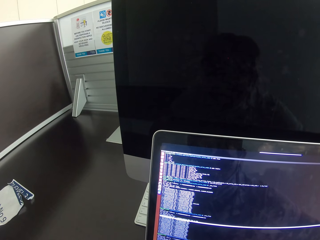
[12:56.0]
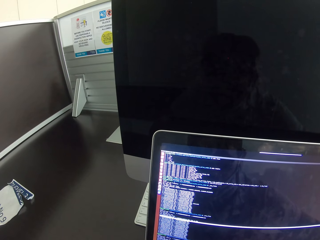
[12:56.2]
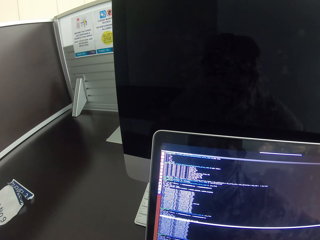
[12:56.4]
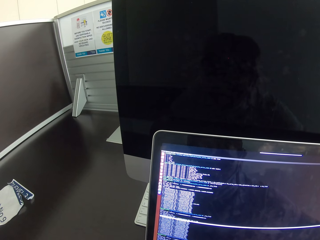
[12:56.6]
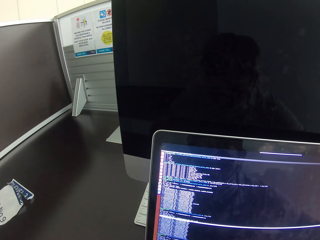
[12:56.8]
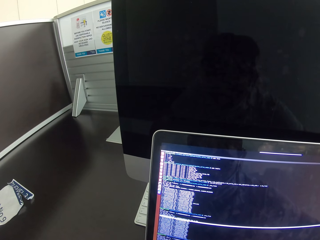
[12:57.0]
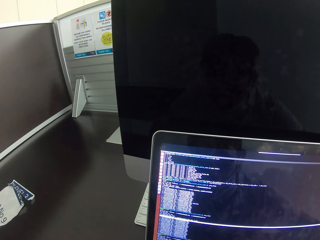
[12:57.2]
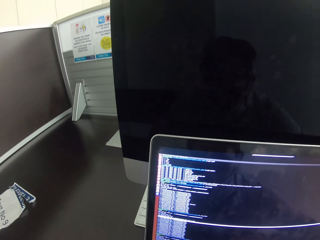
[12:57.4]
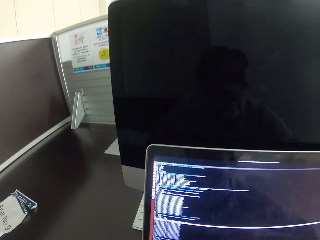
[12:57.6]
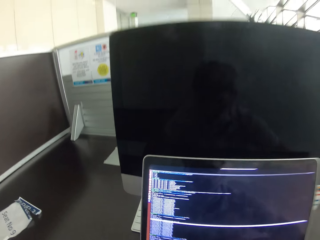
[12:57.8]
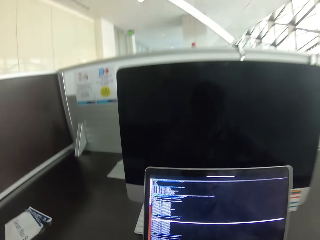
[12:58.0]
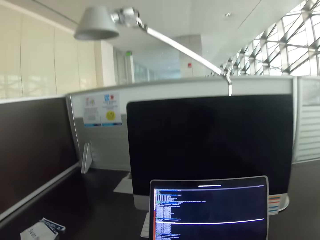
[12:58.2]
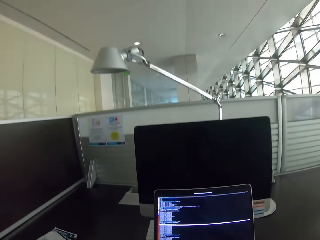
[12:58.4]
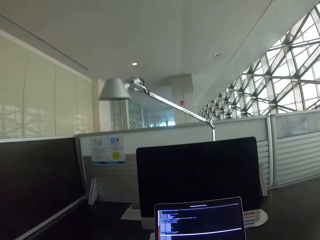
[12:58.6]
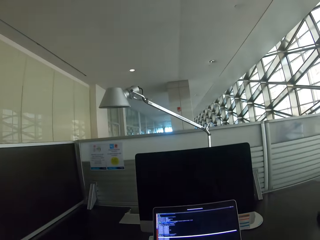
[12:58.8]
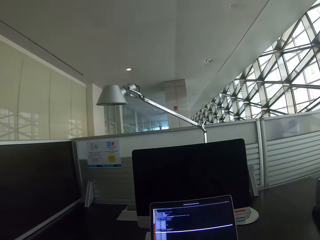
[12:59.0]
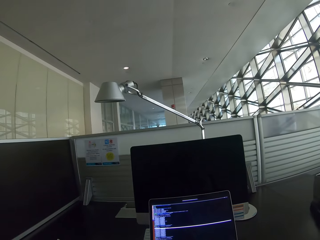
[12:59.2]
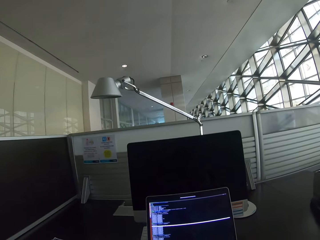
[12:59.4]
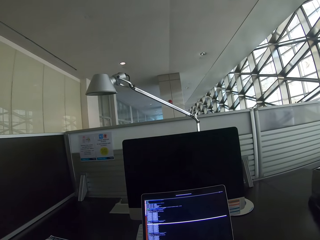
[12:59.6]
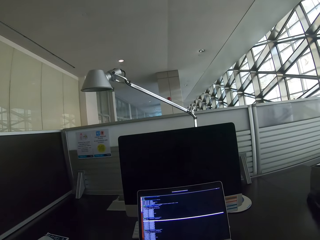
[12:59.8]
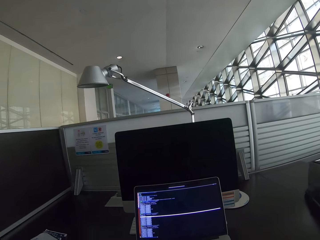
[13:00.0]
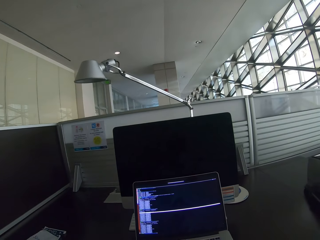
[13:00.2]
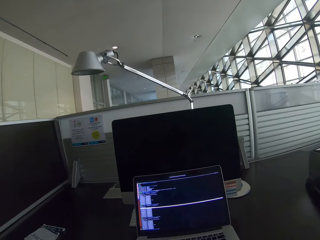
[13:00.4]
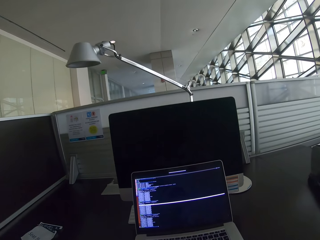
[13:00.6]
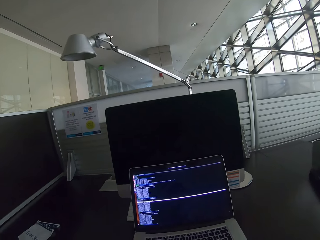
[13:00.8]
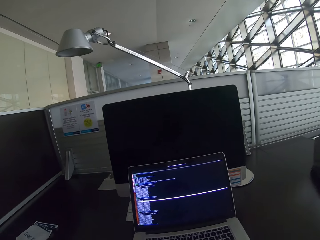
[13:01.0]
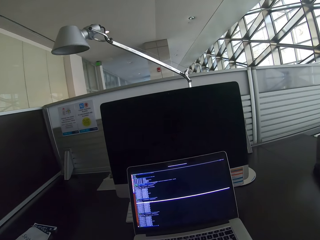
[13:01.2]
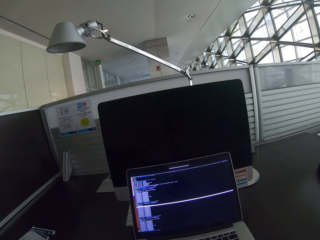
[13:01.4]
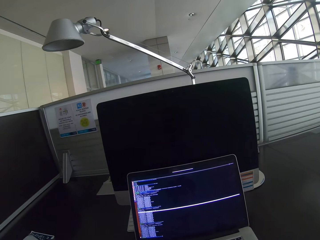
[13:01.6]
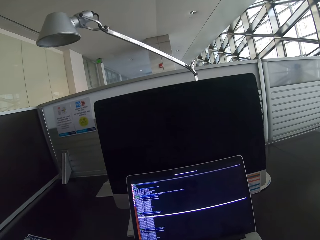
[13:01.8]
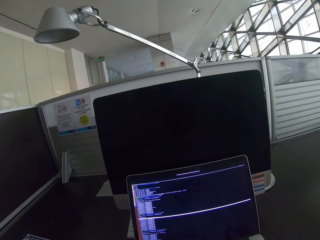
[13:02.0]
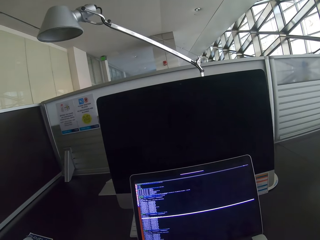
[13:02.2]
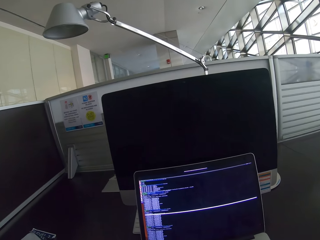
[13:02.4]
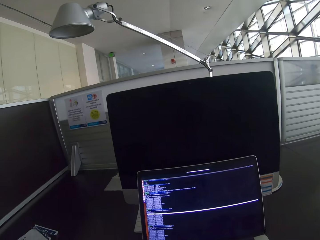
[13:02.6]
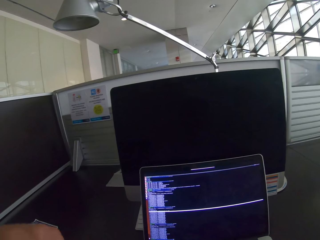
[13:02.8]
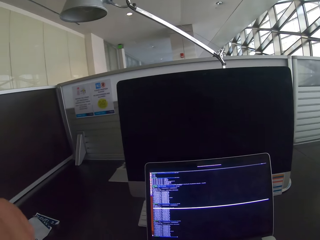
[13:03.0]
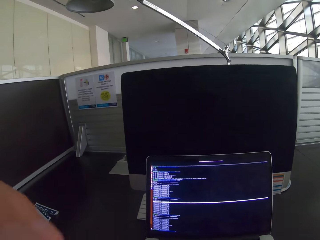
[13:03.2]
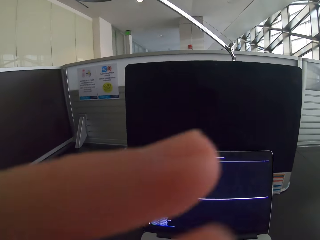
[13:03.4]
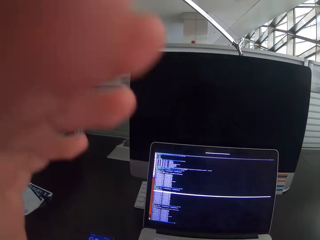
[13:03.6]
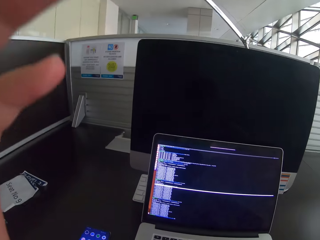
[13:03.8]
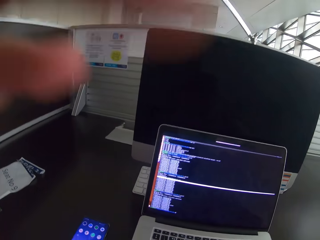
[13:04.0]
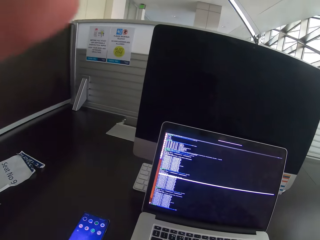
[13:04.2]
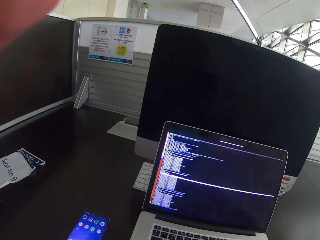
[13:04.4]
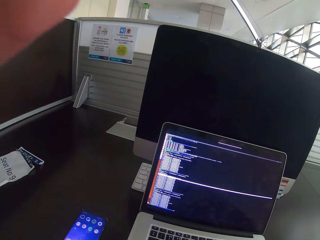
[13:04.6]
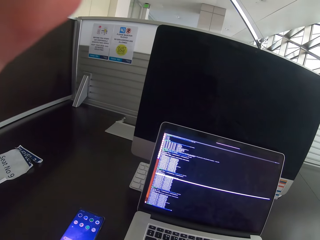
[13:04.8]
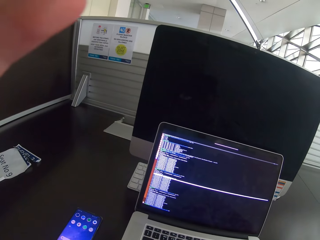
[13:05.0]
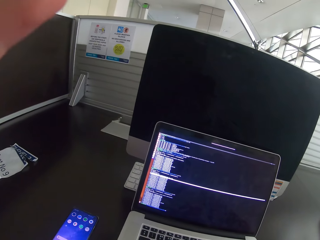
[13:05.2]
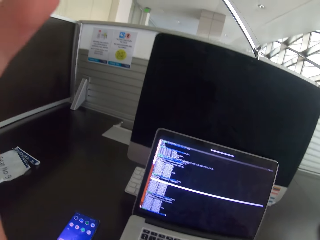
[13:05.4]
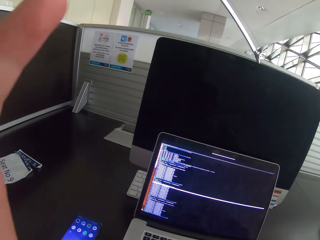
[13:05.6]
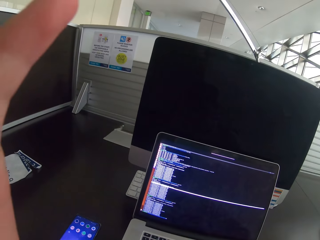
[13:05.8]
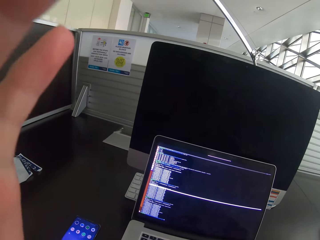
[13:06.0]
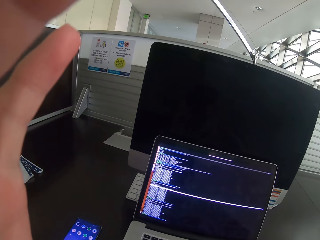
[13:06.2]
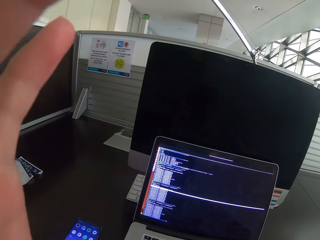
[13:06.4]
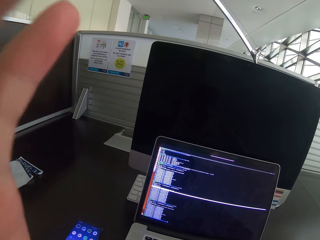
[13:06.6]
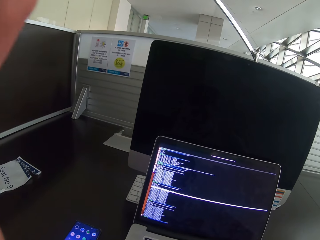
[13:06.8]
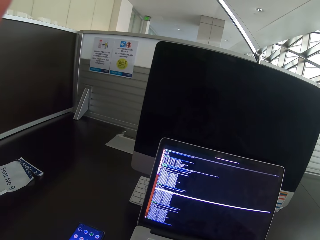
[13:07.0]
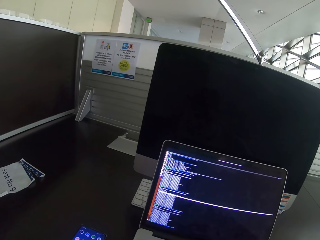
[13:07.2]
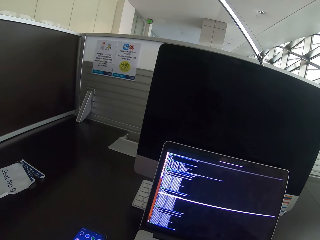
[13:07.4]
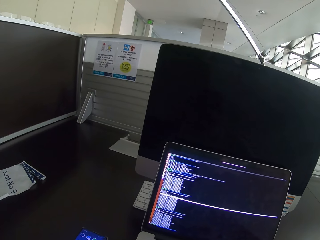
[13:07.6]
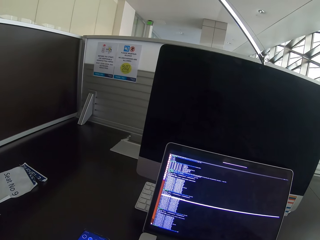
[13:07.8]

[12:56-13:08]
The camera wearer moves back from the laptop. They move the left hand. They adjust a camera.

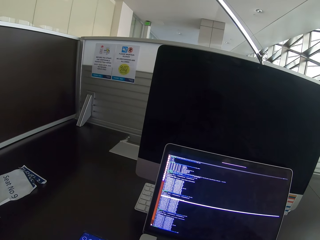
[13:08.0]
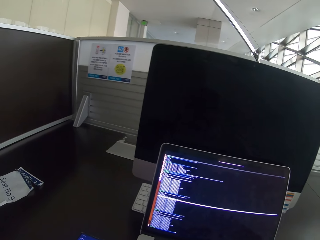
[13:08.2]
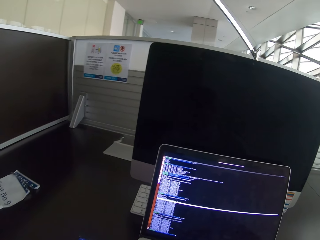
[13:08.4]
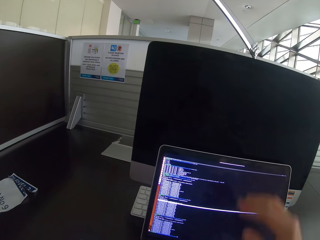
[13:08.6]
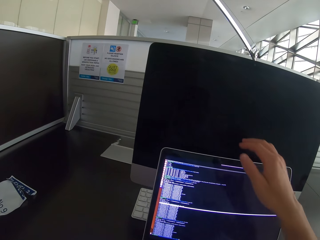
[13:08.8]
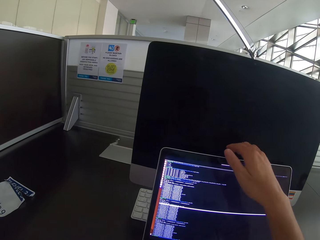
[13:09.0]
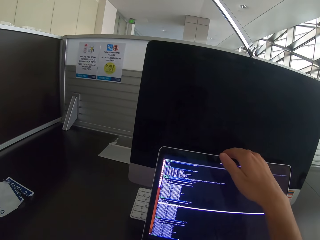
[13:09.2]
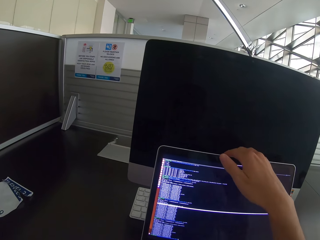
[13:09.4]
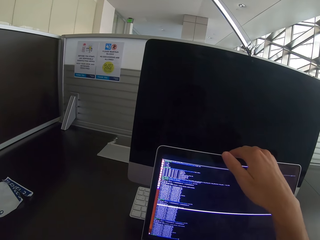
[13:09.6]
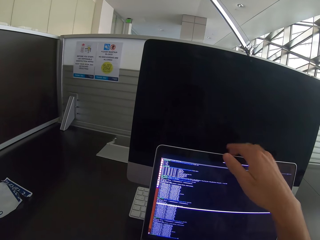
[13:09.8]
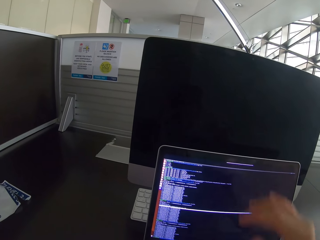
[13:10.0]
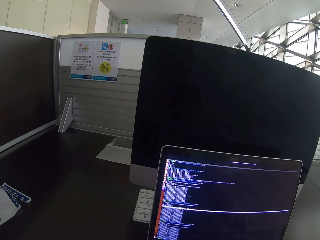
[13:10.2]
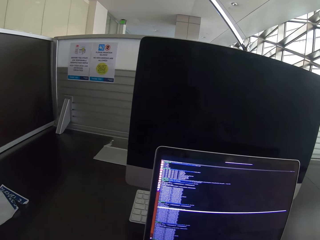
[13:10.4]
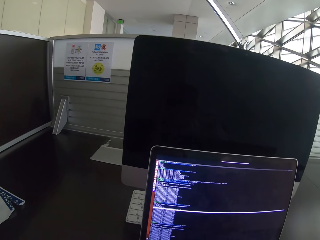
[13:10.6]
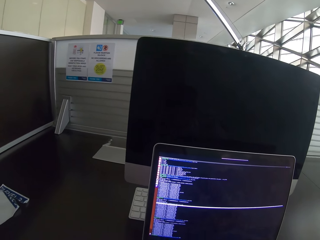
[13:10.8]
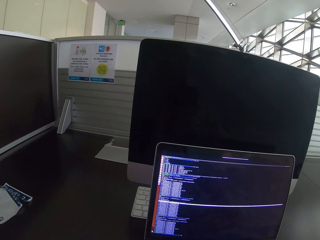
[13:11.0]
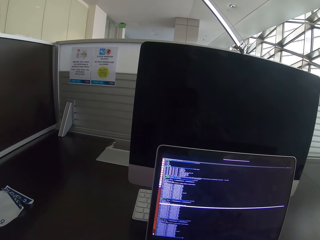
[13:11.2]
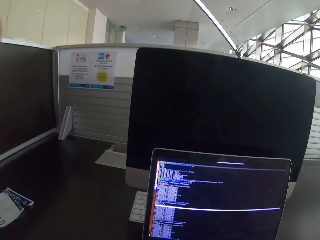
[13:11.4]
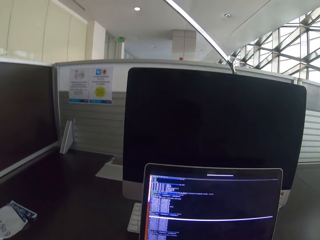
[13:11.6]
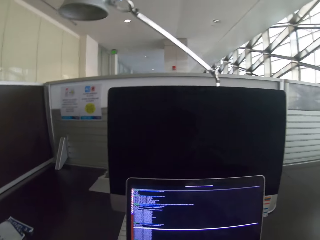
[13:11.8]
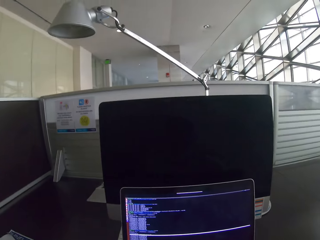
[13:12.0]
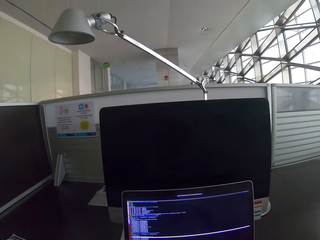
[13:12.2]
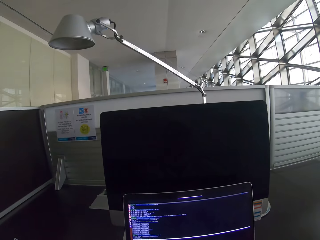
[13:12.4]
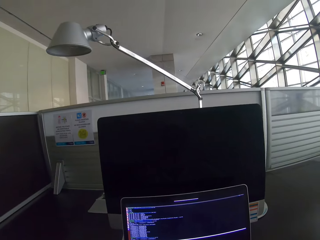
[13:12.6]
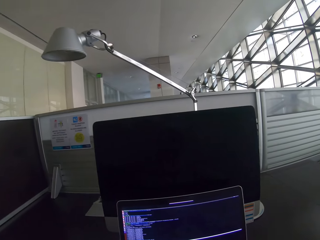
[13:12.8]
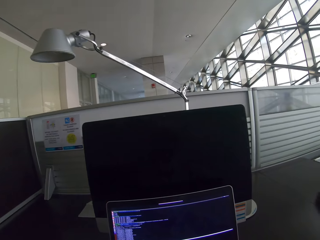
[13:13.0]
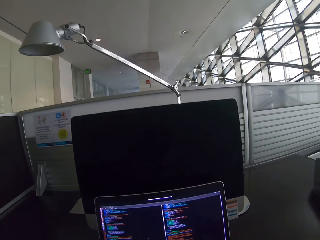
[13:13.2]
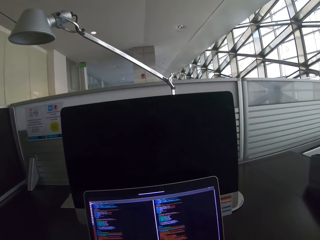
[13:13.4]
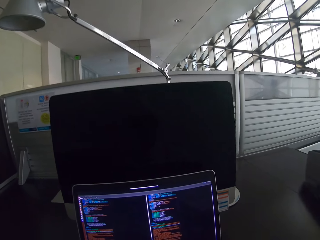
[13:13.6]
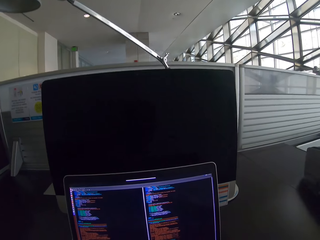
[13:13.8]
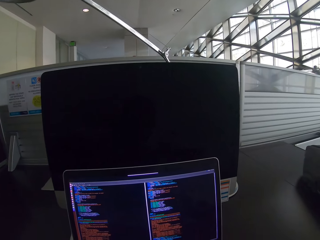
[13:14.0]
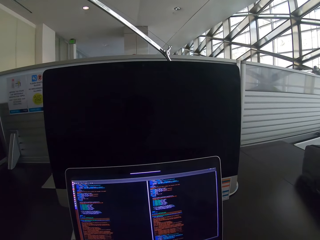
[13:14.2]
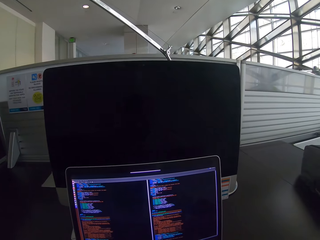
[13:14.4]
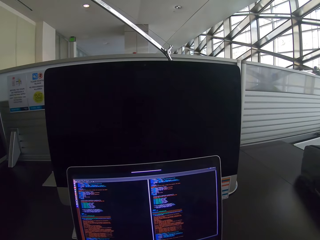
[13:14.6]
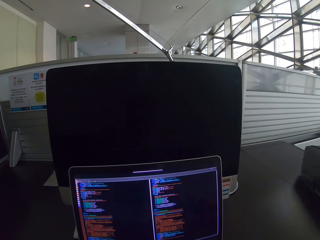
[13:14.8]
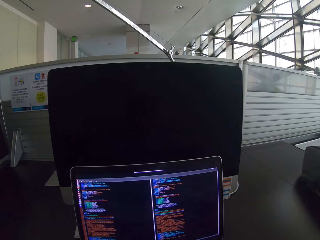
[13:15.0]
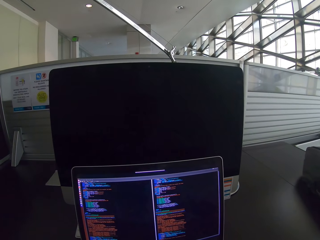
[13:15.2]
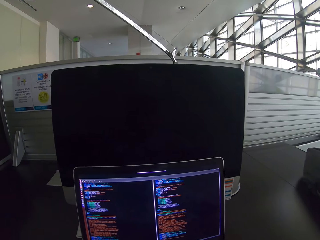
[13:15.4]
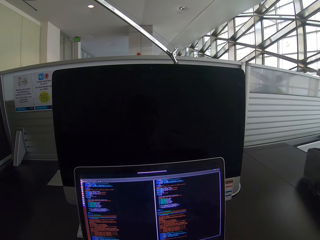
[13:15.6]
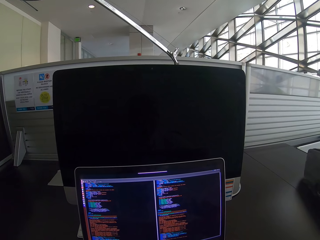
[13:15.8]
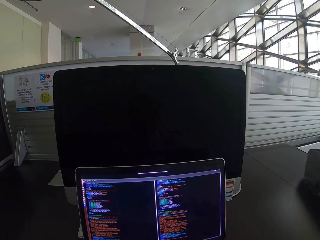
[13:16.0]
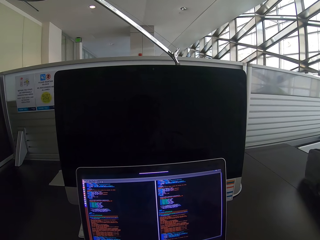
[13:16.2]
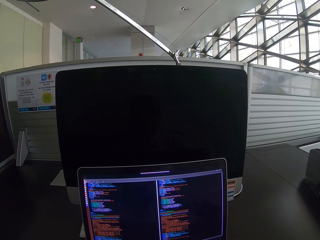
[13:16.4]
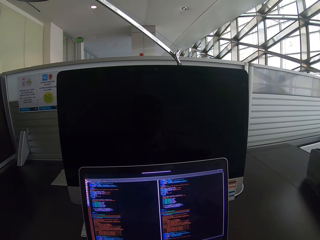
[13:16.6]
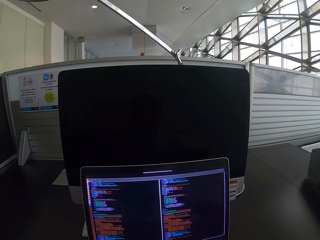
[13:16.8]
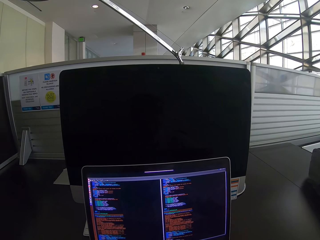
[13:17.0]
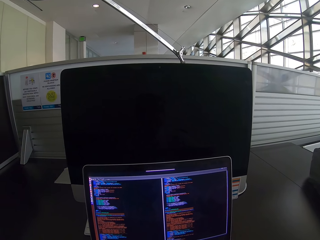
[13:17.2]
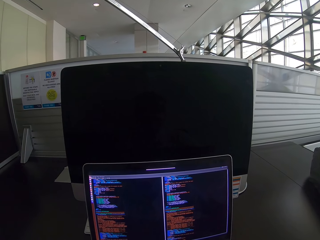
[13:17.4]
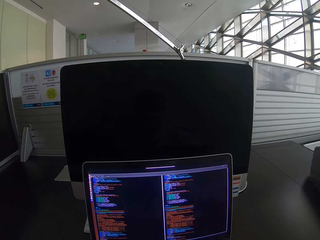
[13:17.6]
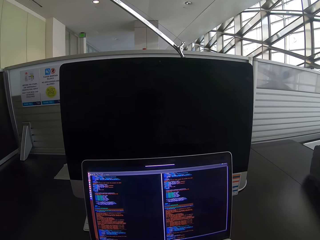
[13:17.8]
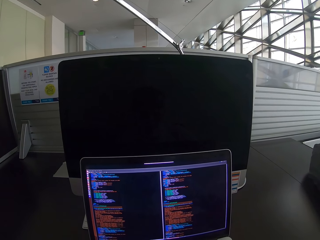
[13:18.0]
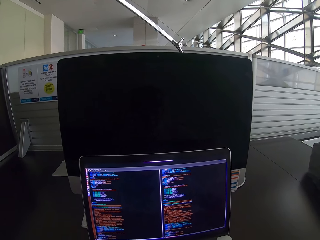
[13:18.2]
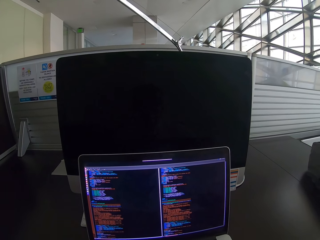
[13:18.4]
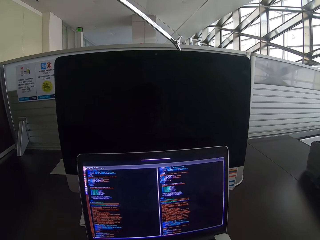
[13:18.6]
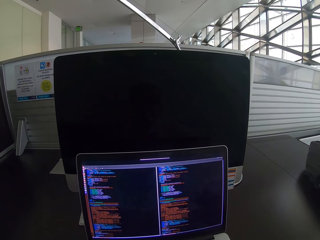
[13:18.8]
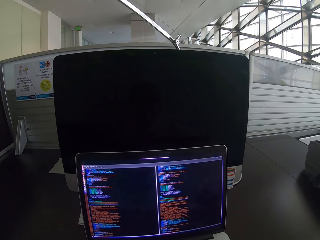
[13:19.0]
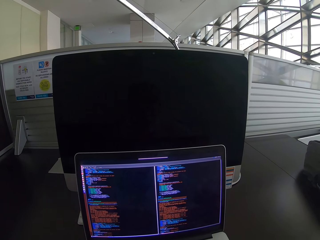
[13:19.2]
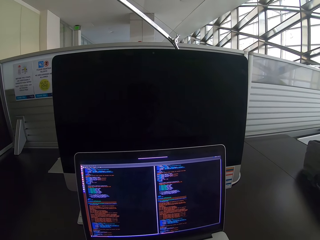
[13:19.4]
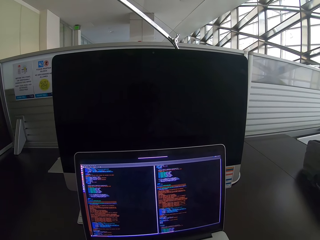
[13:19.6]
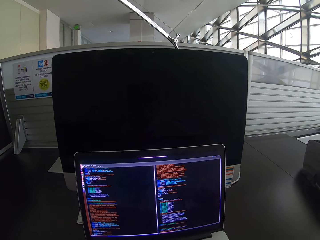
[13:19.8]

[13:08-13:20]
The camera wearer moves the laptop by the right hand. They operate the laptop. They stare at the laptop.
